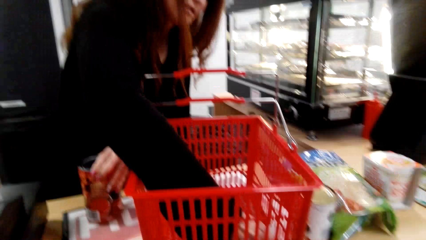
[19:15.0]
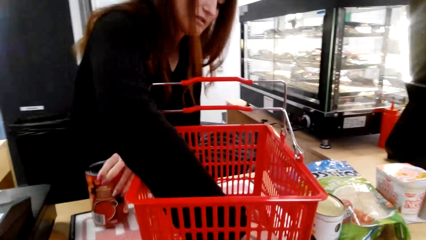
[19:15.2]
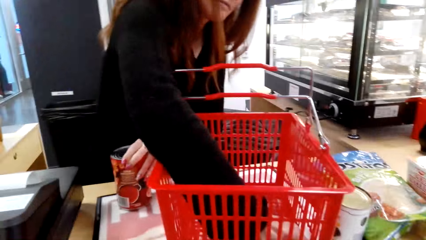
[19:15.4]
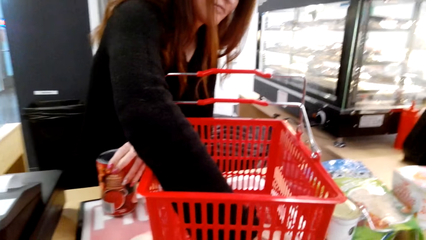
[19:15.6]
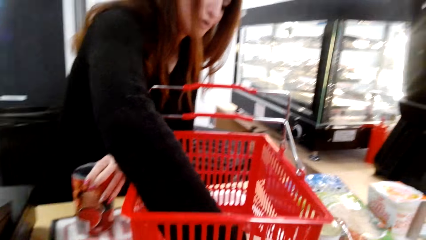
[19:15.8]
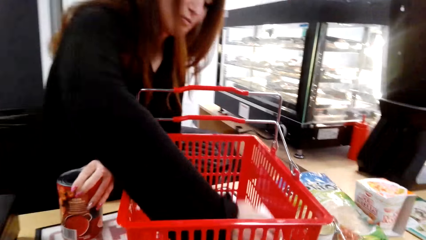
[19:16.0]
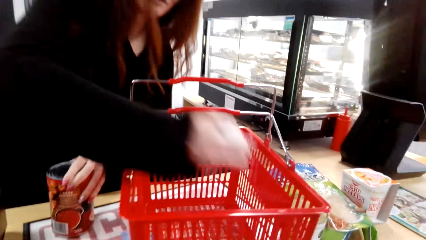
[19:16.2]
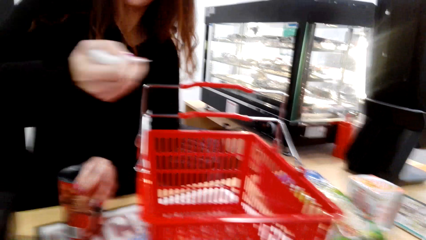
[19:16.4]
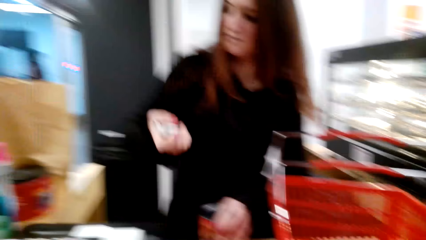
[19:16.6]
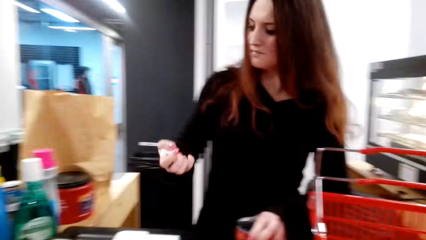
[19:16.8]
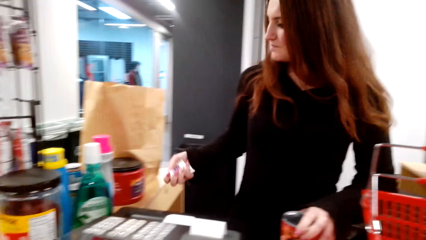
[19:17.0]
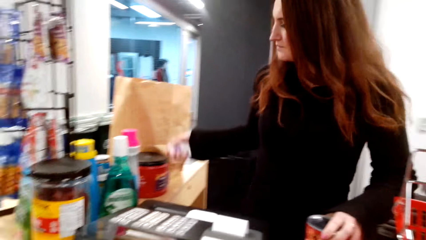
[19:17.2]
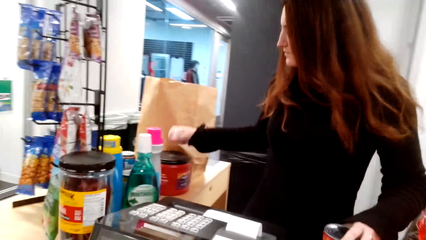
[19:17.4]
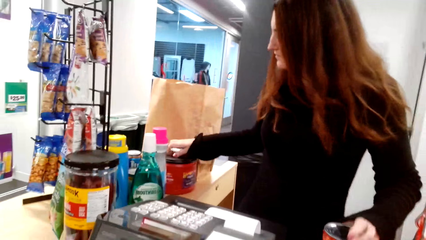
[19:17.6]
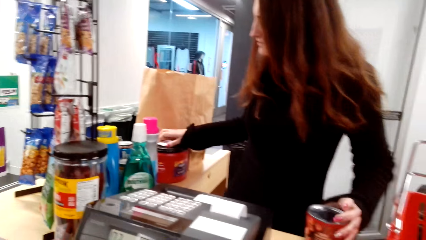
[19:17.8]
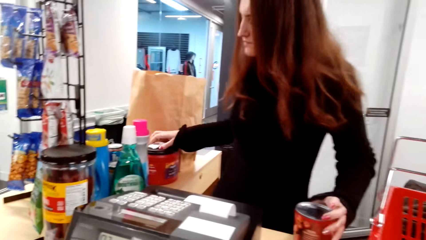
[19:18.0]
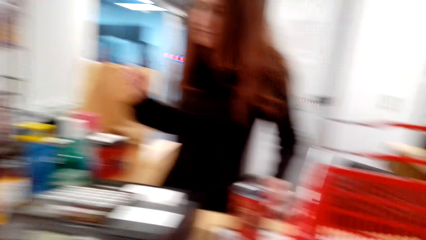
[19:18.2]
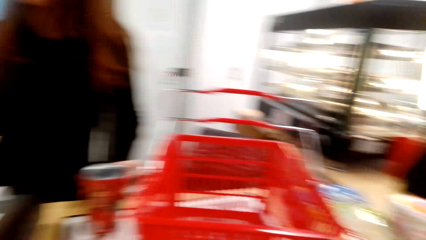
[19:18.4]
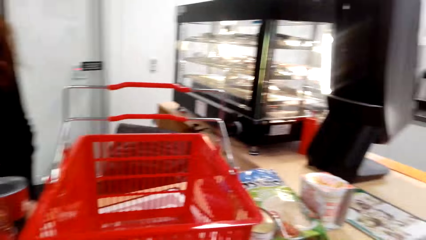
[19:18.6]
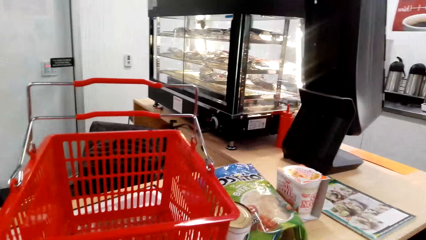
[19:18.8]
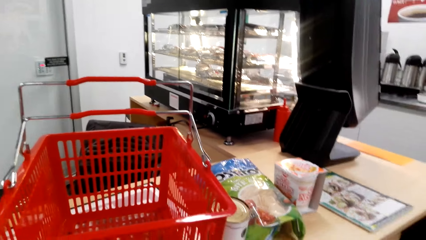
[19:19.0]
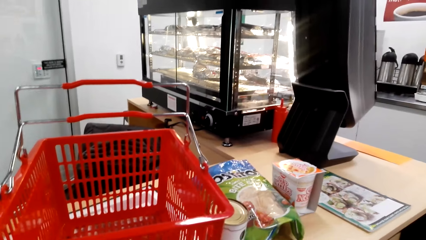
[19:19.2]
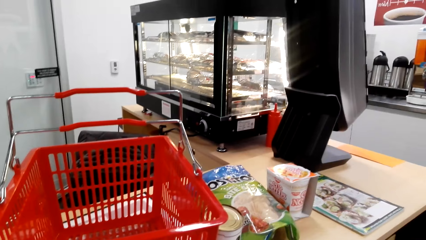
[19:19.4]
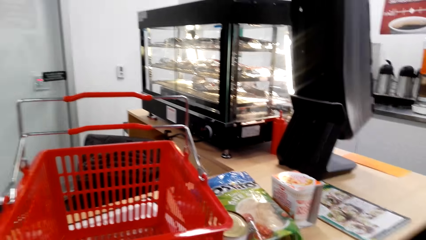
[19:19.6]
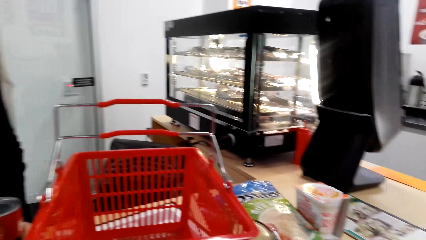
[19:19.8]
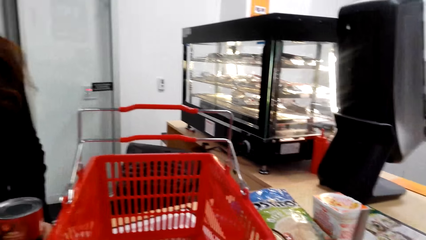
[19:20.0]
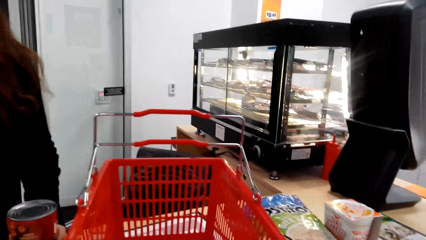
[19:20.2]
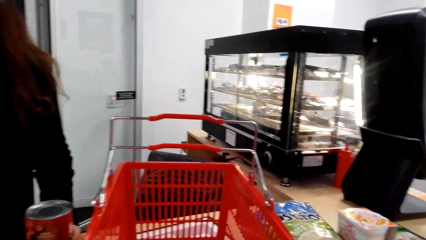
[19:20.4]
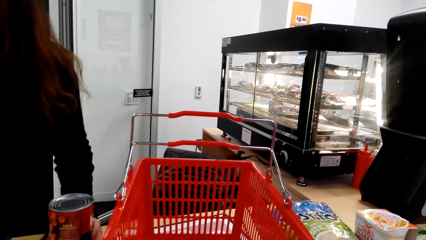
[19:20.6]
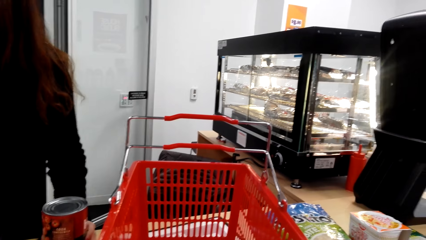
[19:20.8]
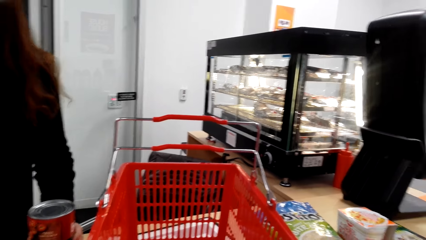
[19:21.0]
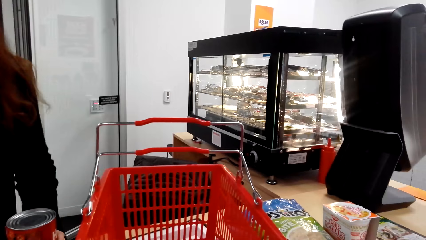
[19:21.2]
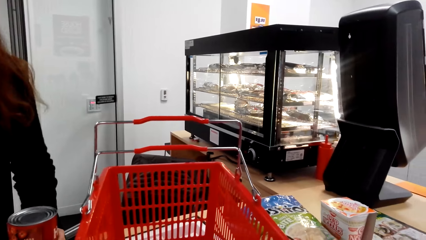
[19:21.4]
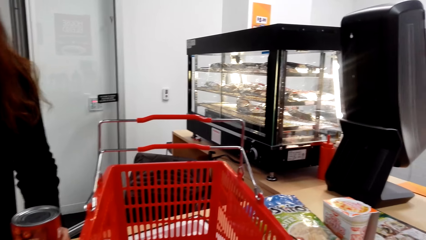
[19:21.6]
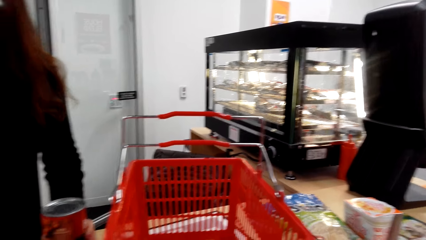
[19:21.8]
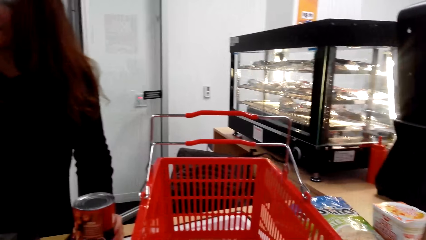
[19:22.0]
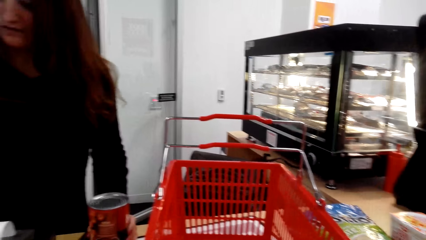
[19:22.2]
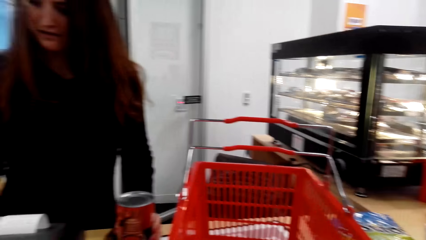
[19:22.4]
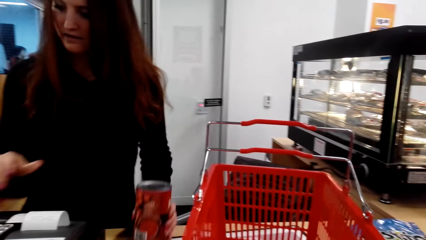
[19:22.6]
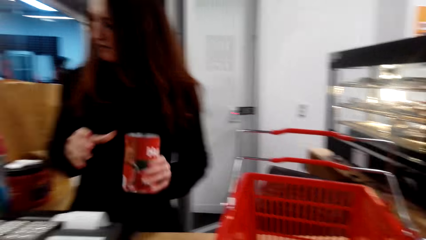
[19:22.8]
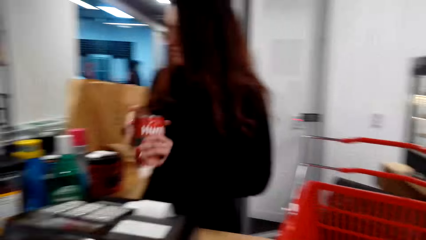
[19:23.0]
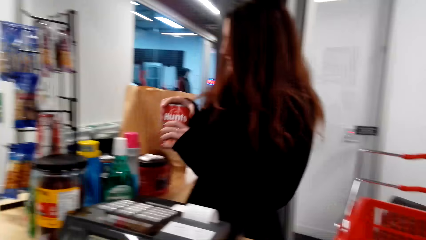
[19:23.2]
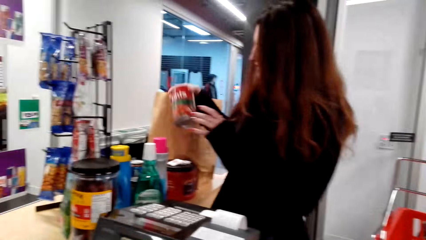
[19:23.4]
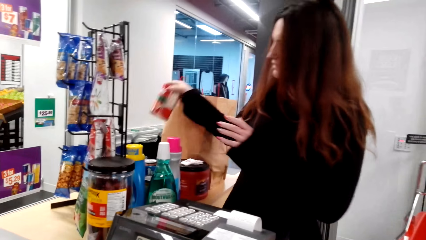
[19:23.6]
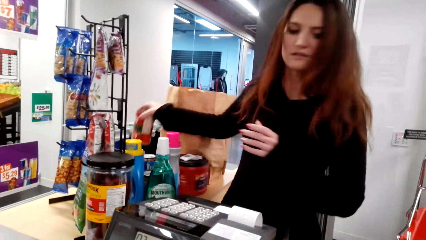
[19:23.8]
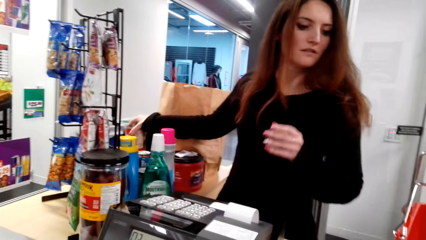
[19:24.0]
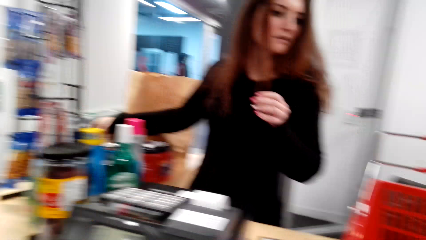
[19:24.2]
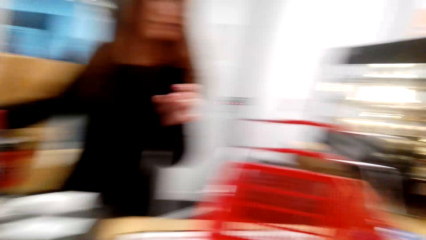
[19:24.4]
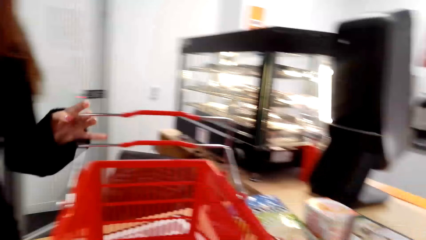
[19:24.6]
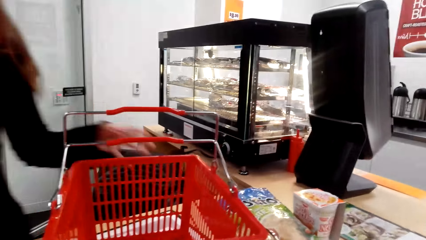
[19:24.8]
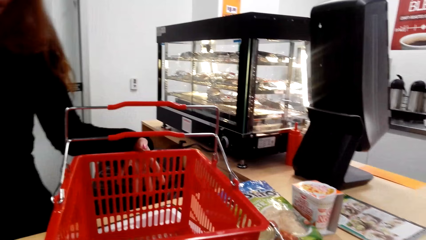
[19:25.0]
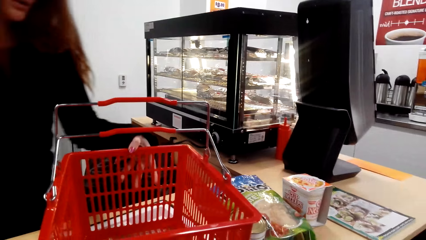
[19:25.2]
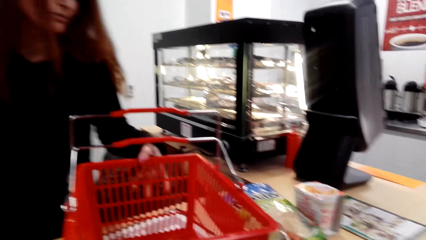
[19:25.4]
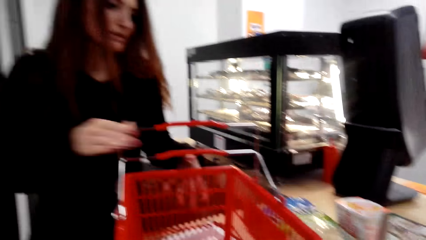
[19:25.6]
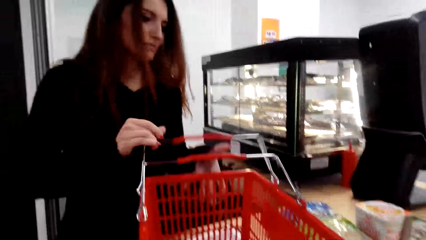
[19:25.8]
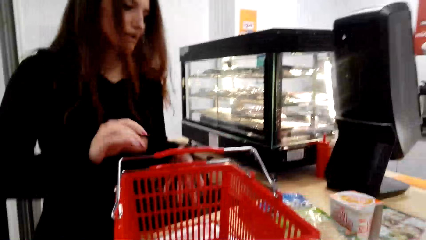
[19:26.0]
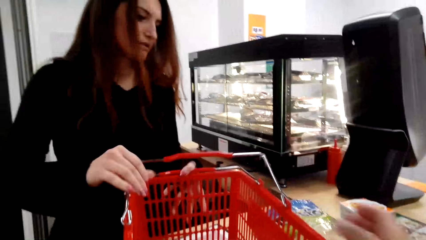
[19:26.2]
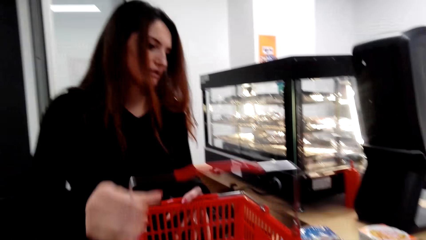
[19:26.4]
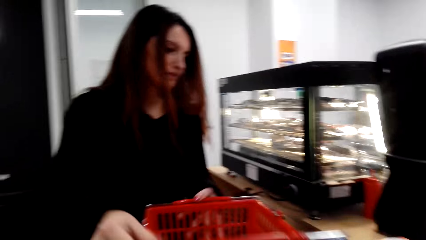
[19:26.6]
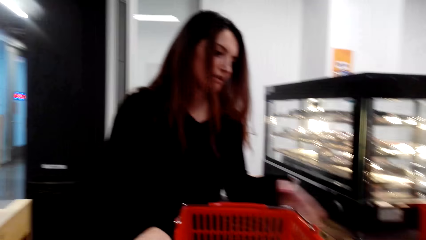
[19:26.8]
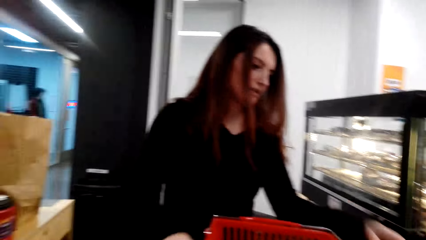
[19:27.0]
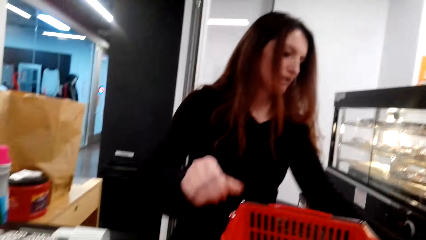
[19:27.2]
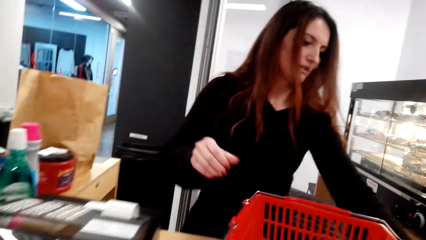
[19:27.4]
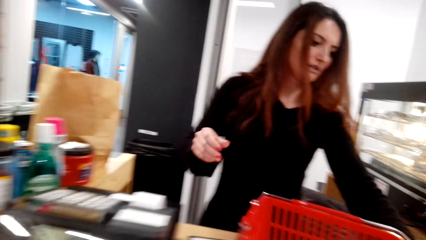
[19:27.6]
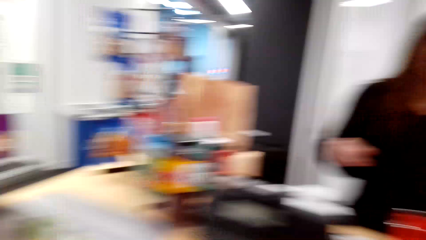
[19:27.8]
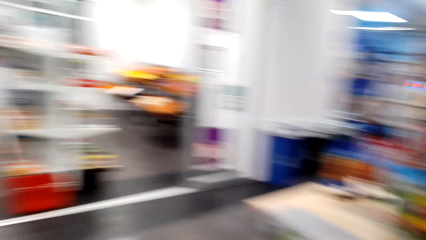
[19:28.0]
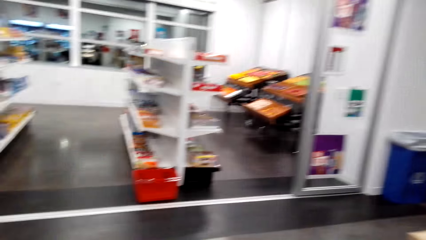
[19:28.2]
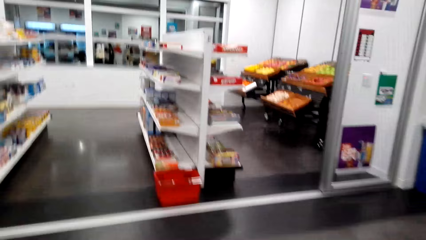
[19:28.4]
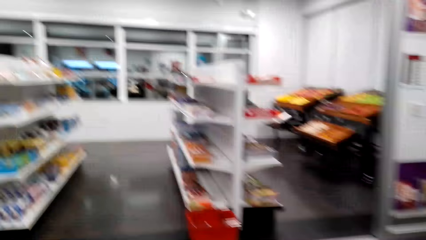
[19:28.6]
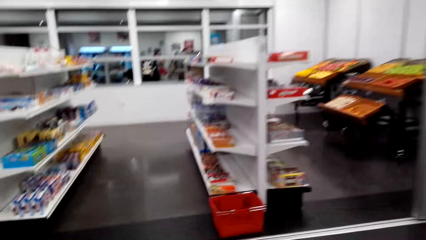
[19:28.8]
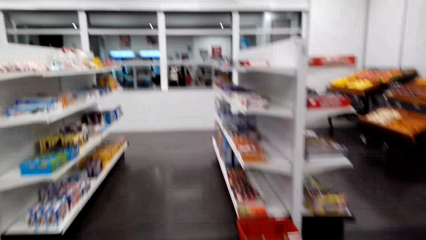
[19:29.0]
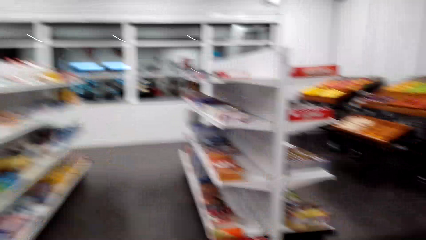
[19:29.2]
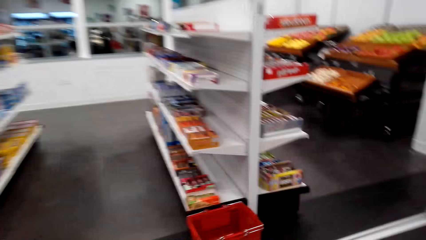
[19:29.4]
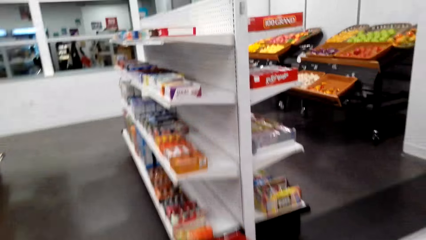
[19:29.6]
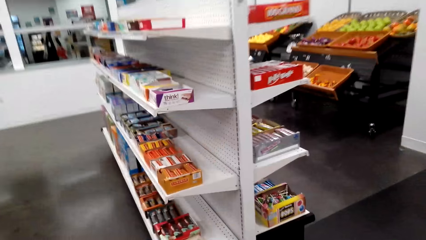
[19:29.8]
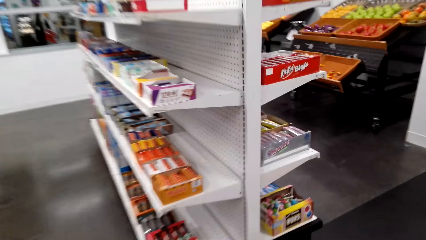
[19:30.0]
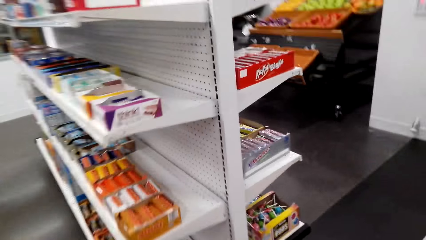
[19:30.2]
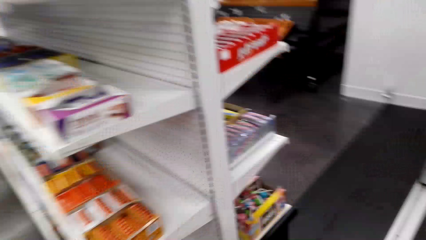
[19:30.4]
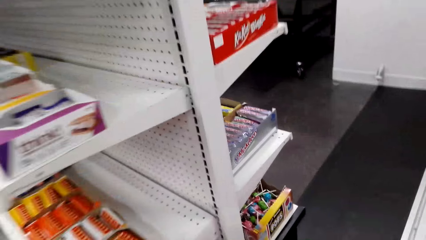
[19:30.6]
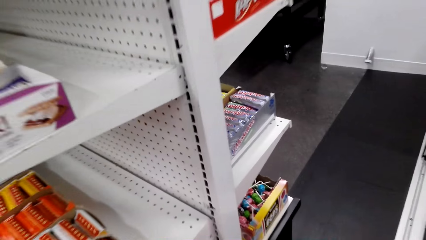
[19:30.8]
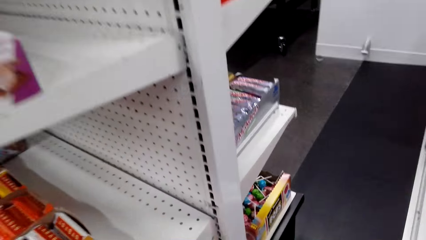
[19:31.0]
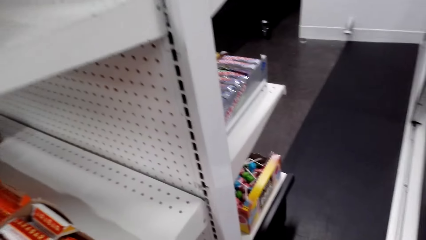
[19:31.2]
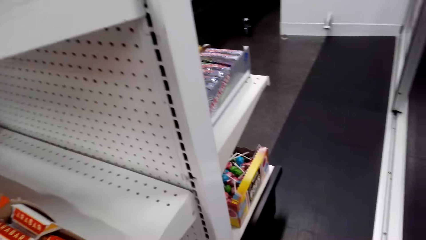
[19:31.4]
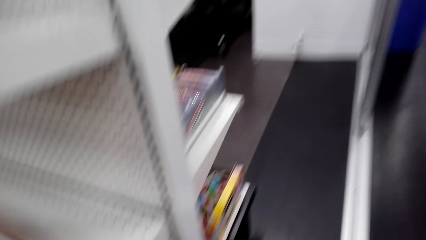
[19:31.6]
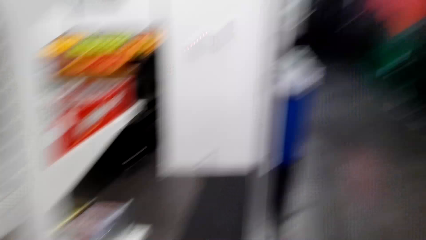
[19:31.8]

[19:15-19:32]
The camera wearer picks up something from the bucket. The cashier puts something down. The camera wearer looks around. The cashier puts something in a bag. The camera wearer removes the shopping bucket from the cashier table. They place the shopping bucket on the ground.
